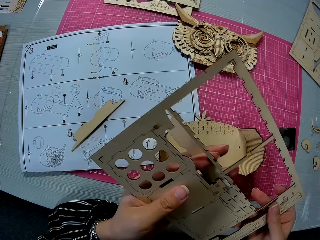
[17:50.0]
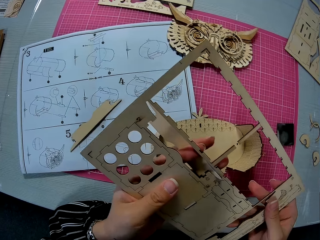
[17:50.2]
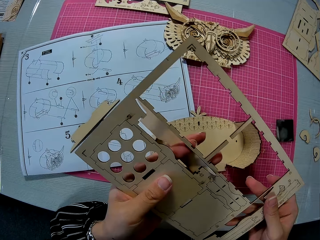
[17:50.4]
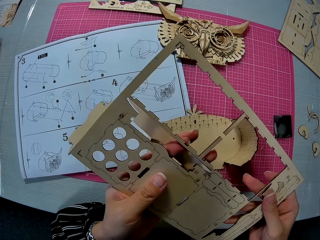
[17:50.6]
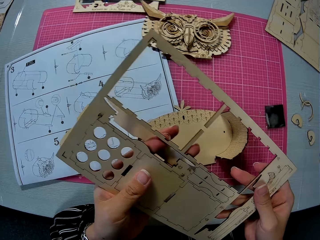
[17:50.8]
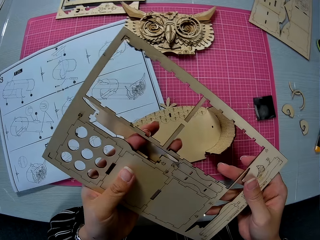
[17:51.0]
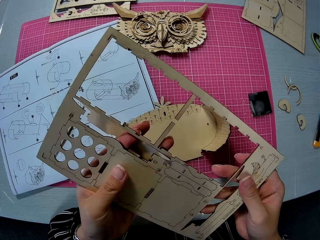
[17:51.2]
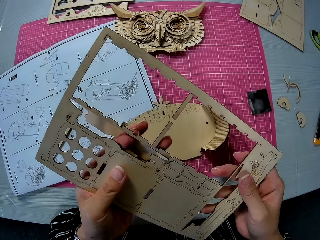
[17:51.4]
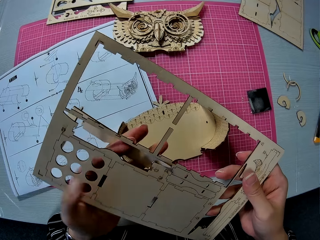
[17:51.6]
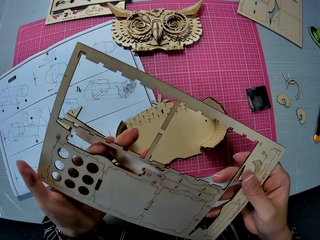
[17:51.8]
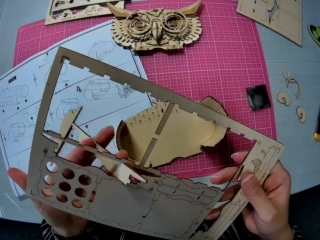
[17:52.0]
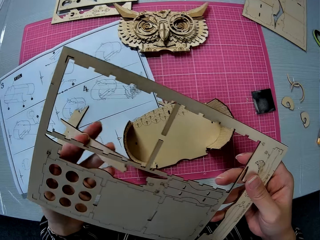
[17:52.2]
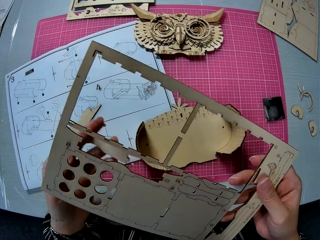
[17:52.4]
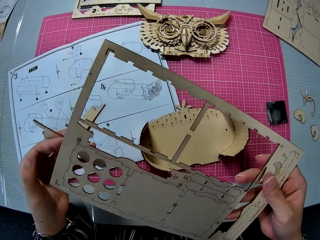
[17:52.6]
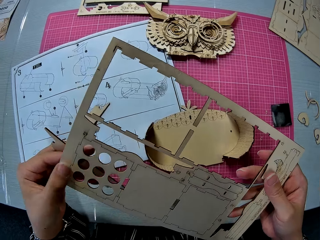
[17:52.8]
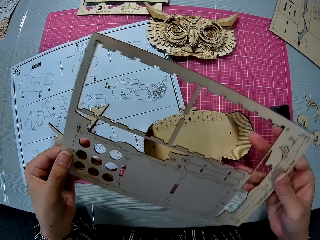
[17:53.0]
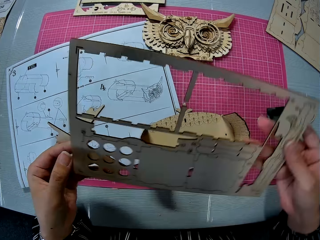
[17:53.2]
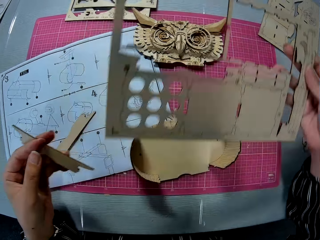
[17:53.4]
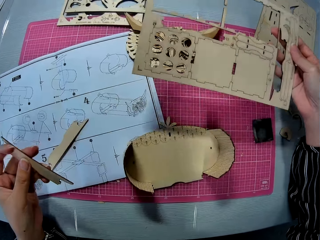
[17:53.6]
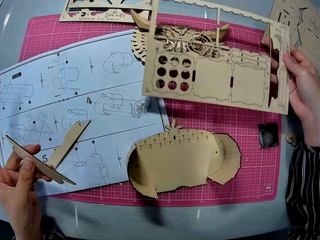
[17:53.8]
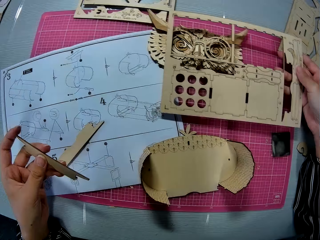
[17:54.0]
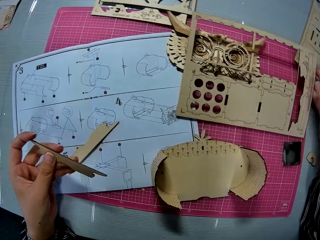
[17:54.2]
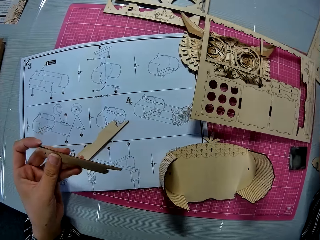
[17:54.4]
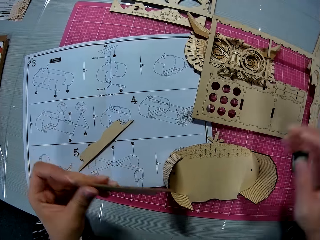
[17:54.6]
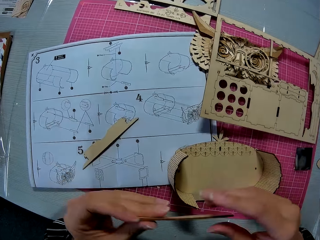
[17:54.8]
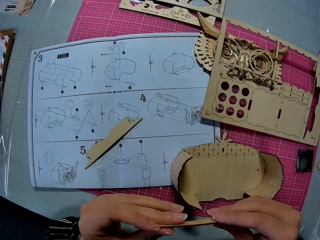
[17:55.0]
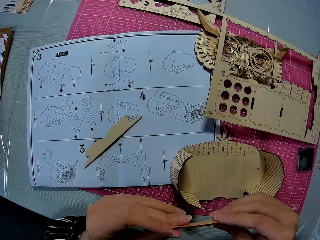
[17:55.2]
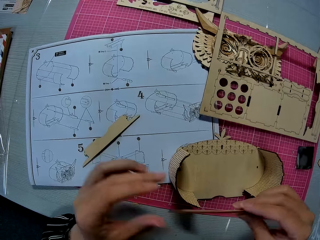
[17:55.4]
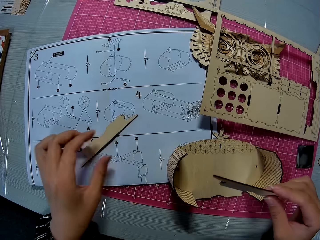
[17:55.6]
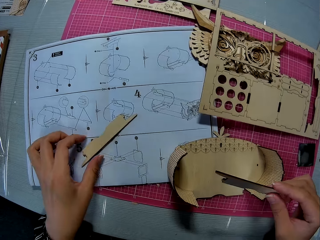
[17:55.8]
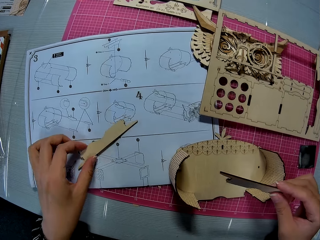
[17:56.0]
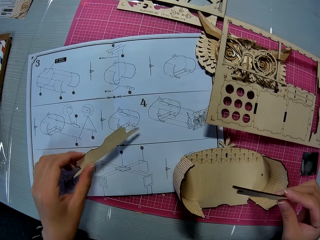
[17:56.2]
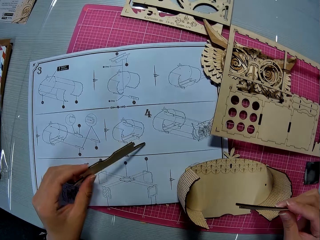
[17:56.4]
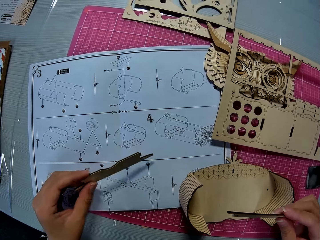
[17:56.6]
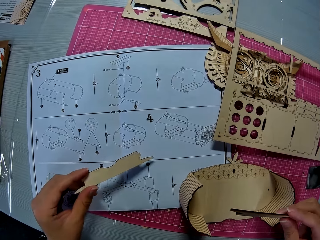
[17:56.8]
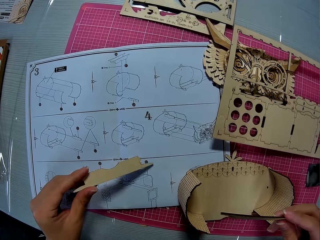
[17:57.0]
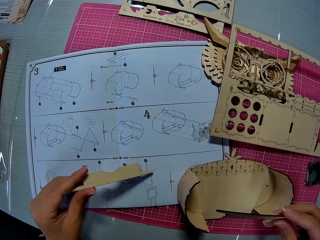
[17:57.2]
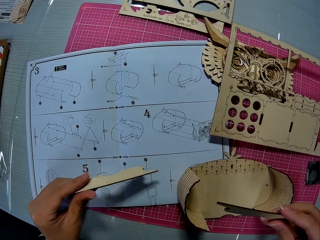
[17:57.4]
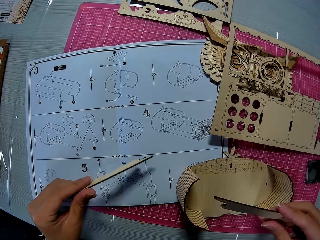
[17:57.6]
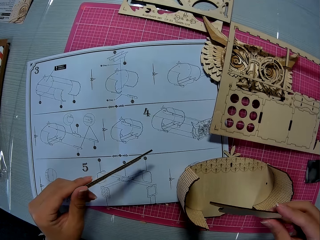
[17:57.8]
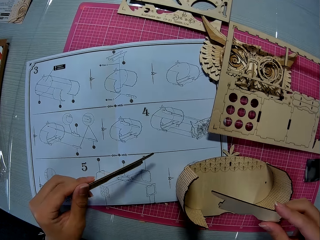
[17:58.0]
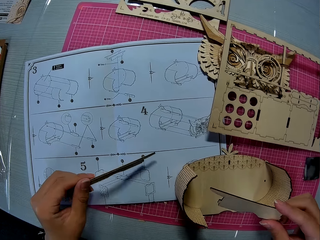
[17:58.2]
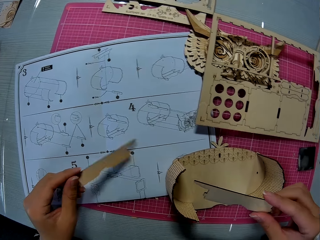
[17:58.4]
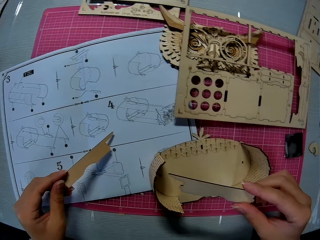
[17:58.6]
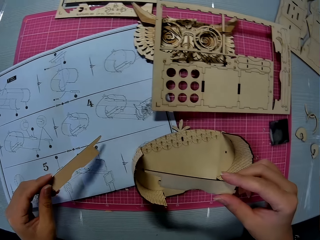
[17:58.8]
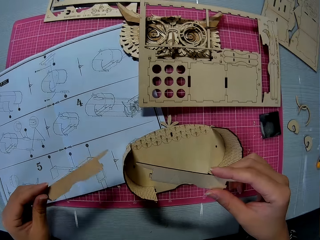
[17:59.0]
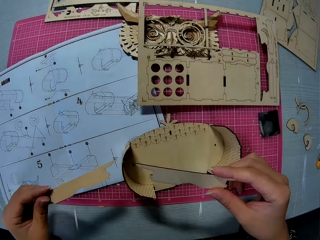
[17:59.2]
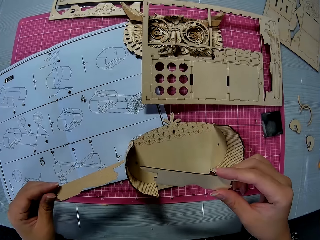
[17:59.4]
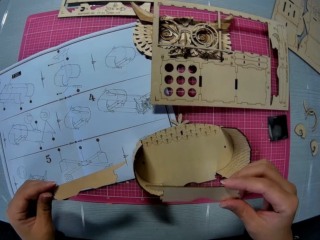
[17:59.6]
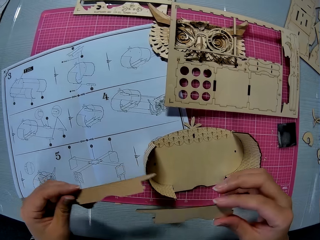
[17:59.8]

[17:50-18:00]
The camera wearer looks at the laser cut. She puts the laser cut on the table. She holds the piece with her right hand. She picks up the piece on the paper instruction sheet.

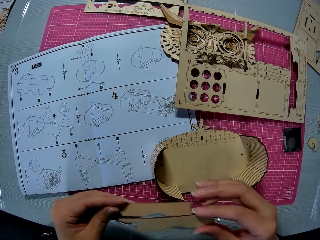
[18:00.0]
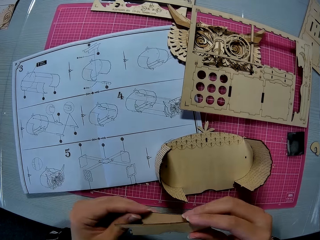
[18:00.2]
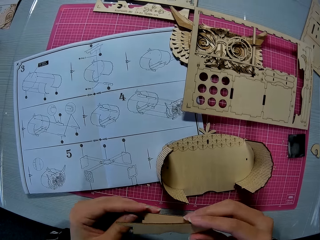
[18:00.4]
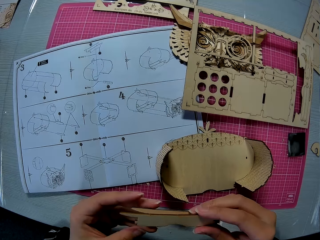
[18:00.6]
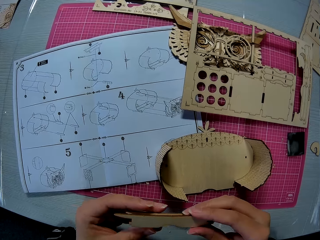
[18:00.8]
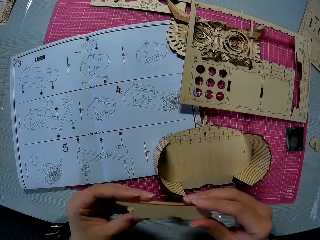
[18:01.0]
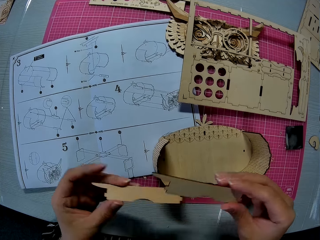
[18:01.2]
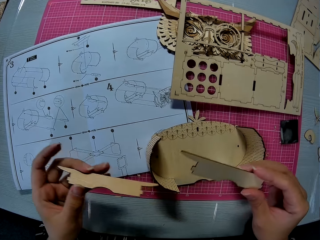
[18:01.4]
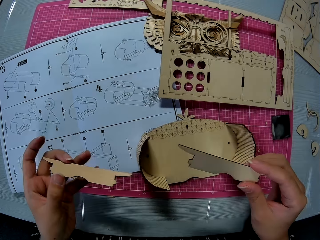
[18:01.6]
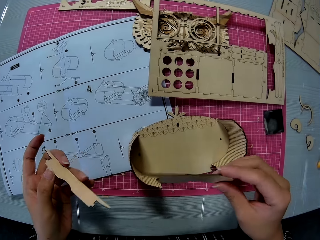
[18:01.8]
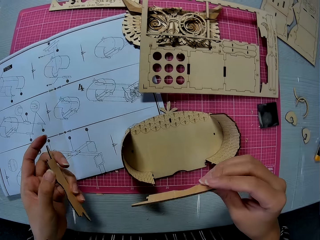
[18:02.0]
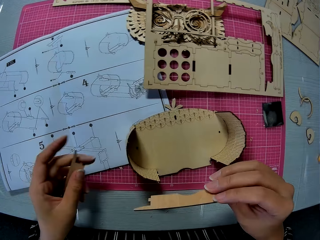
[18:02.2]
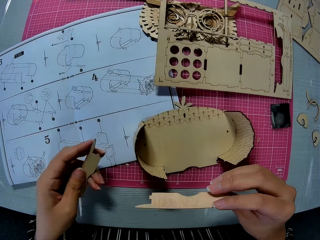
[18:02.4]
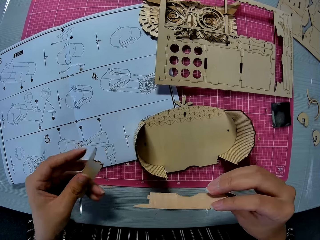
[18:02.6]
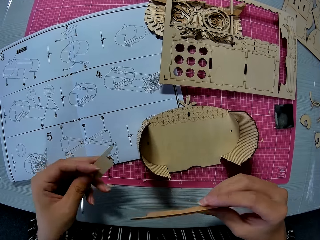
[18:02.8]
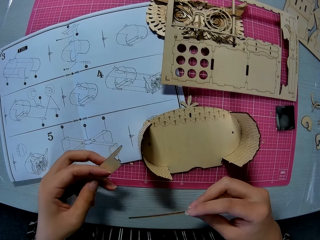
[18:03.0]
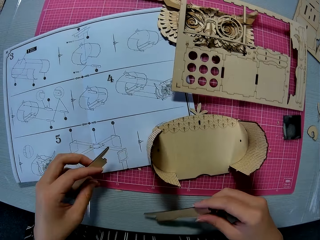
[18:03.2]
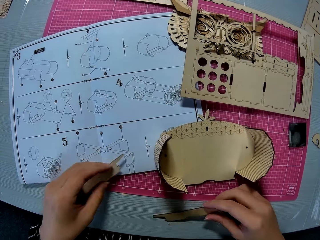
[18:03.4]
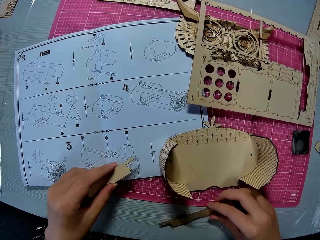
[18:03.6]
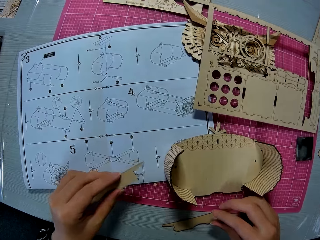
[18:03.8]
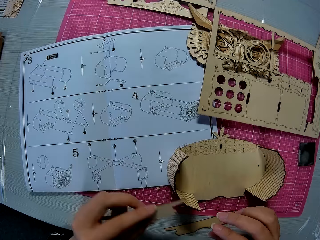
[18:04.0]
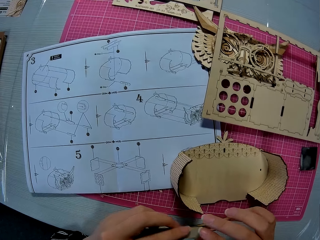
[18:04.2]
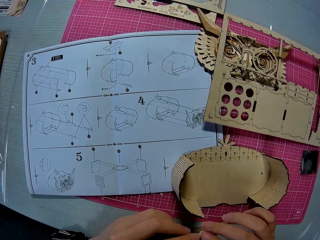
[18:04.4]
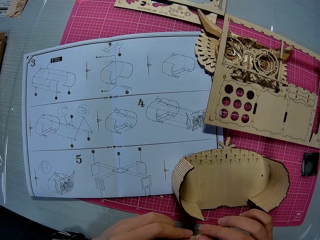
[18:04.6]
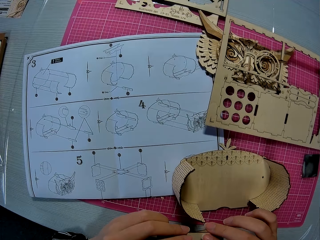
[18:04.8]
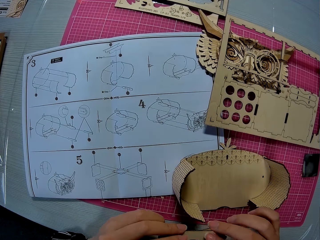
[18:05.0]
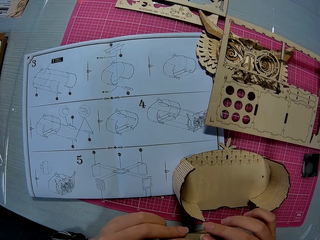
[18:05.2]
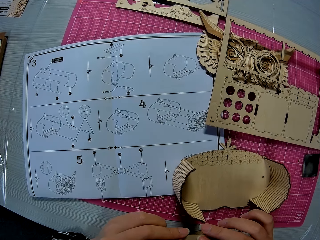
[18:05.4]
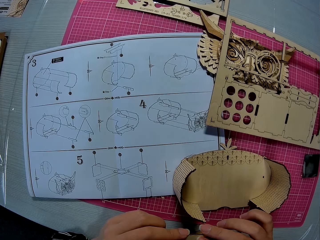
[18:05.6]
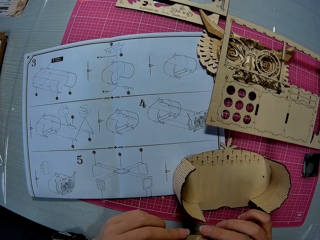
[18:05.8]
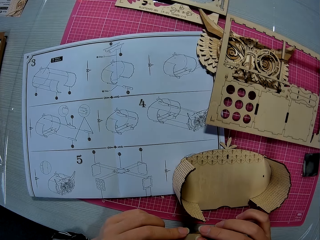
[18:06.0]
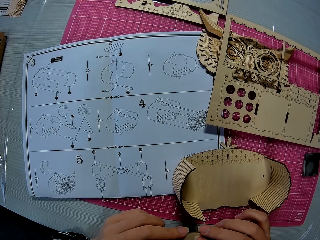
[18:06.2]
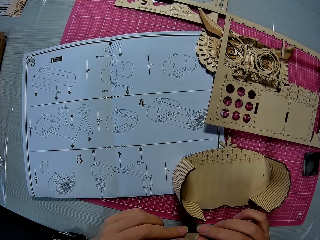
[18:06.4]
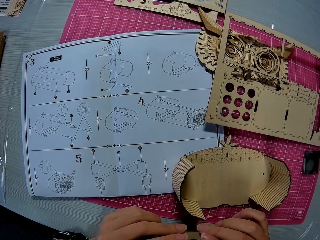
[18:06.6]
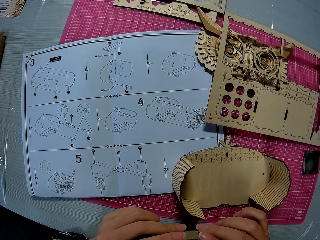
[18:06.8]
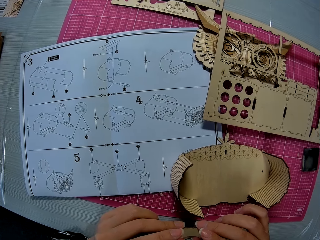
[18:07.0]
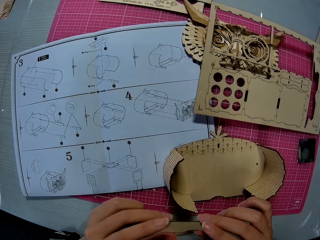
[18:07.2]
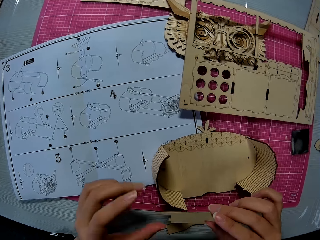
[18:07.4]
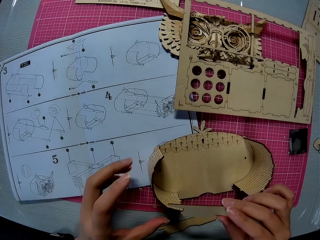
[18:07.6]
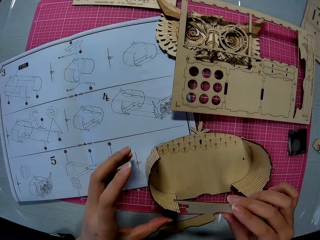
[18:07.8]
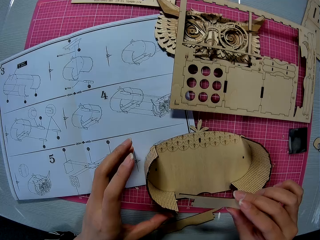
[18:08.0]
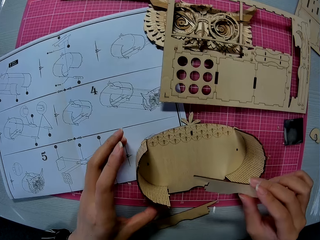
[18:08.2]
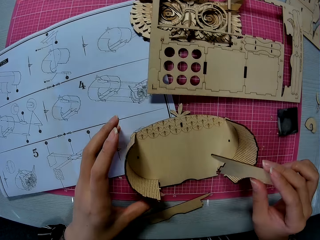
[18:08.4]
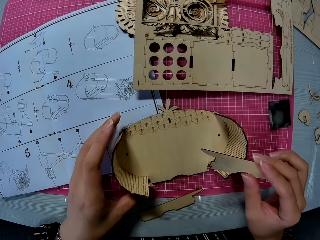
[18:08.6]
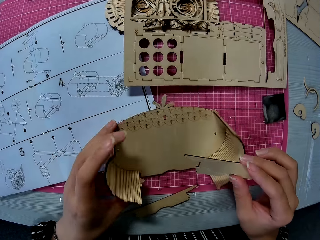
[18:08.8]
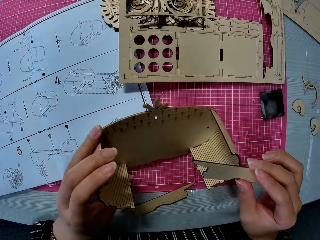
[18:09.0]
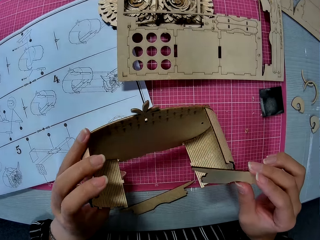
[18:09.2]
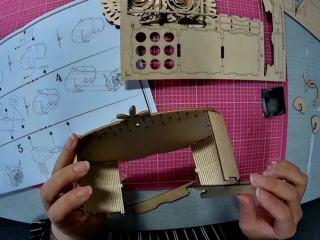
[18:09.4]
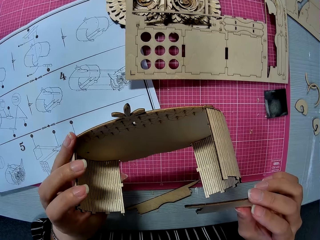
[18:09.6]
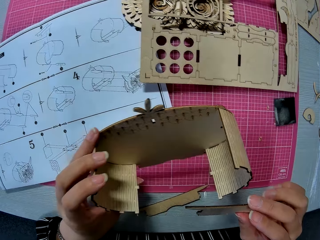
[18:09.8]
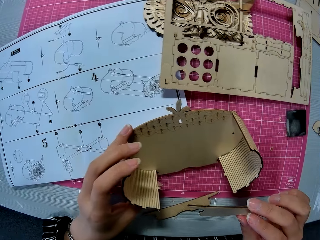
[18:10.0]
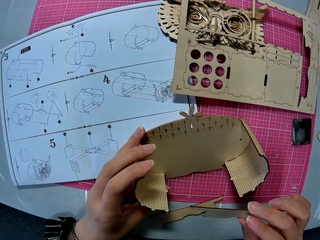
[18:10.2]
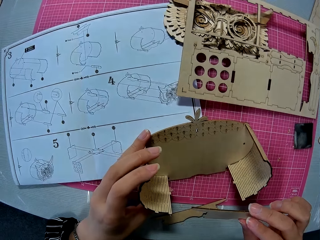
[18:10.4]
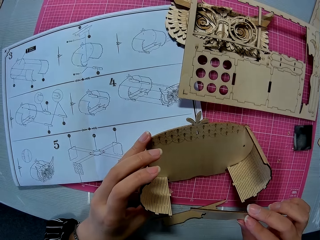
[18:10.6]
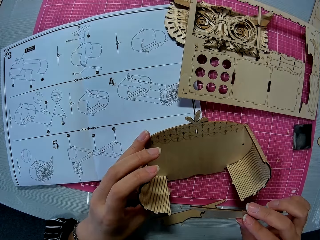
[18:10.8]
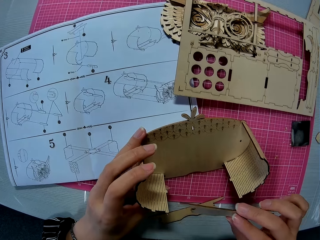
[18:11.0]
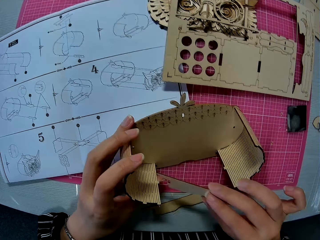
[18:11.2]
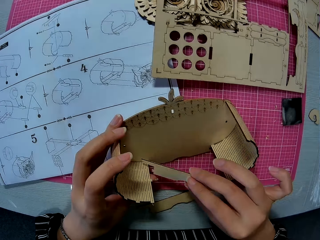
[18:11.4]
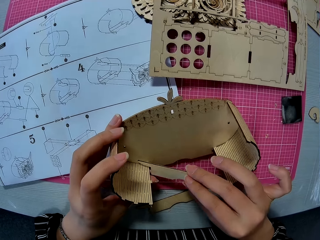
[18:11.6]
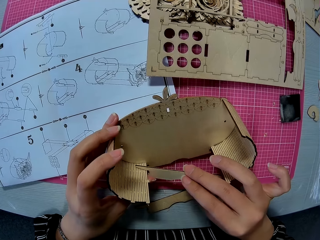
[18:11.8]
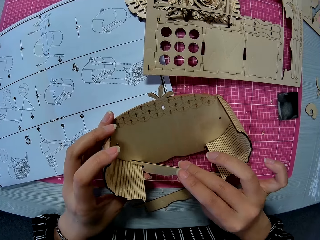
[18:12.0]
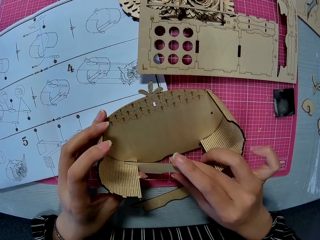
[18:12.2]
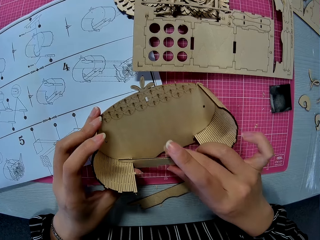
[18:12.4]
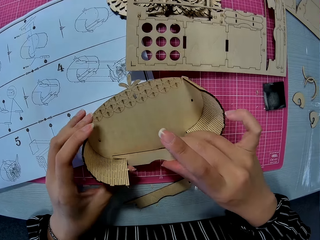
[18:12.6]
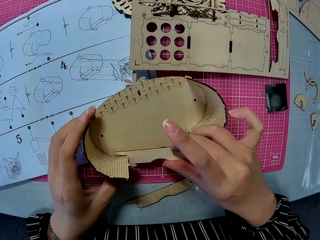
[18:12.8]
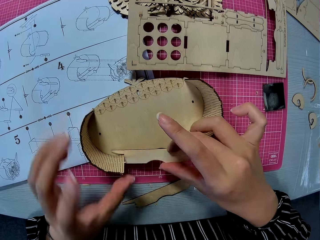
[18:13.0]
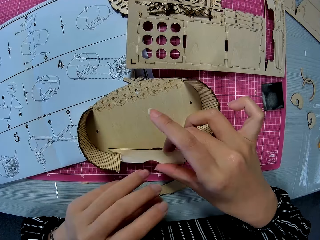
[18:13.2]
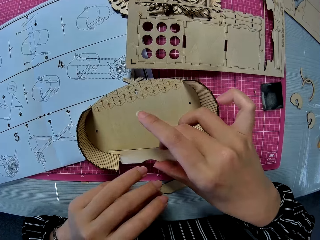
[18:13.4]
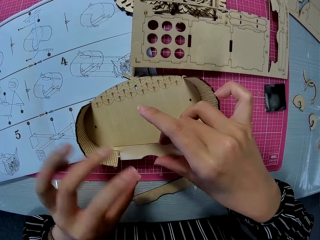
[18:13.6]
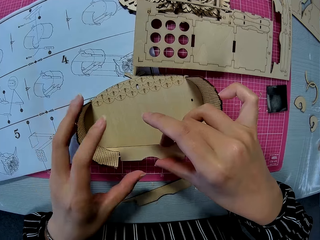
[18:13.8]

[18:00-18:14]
The camera wearer looks at pieces of laser cut. She picks up the attached piece with her left hand. She places the piece into the attached piece.
